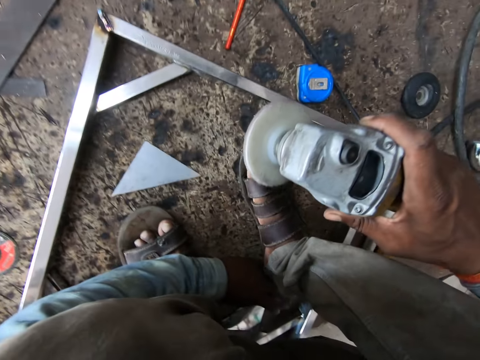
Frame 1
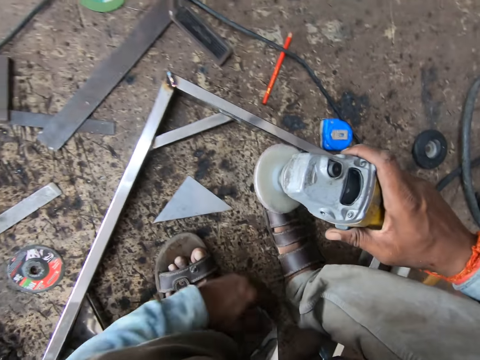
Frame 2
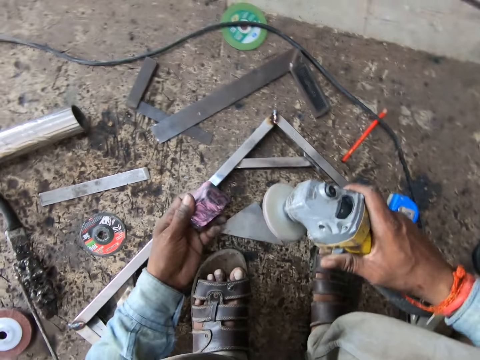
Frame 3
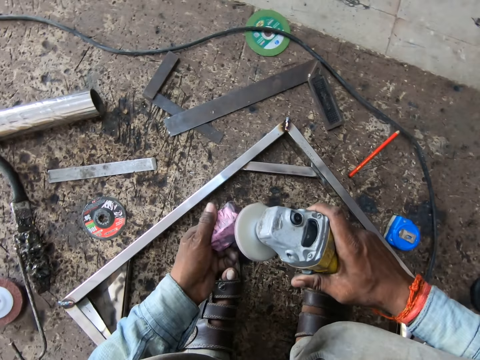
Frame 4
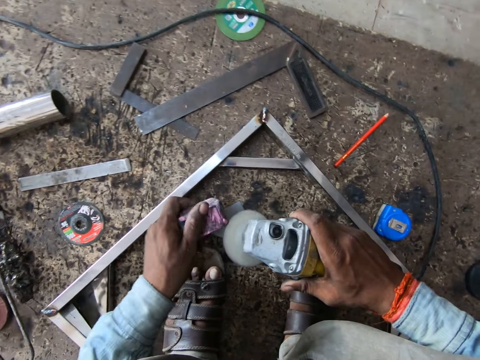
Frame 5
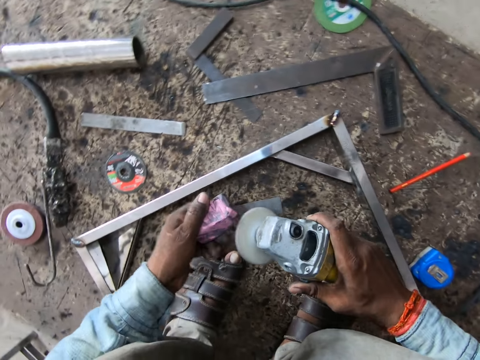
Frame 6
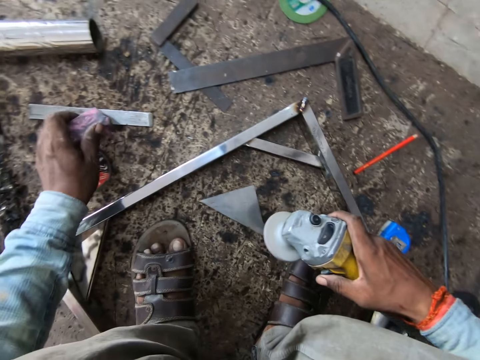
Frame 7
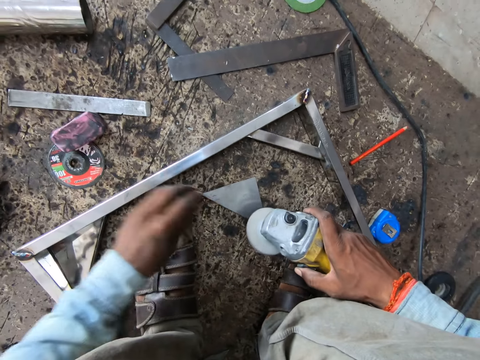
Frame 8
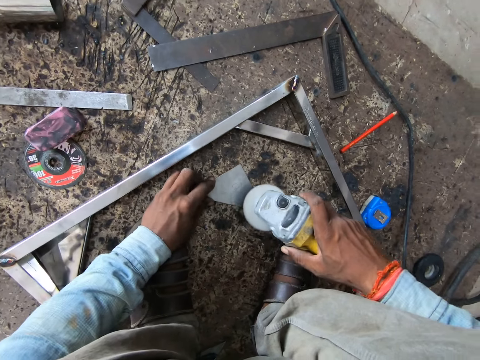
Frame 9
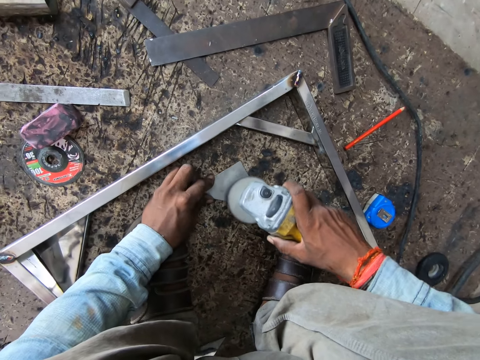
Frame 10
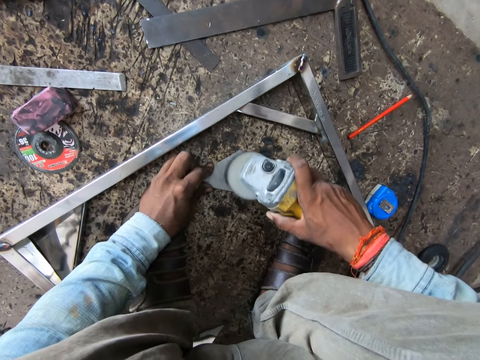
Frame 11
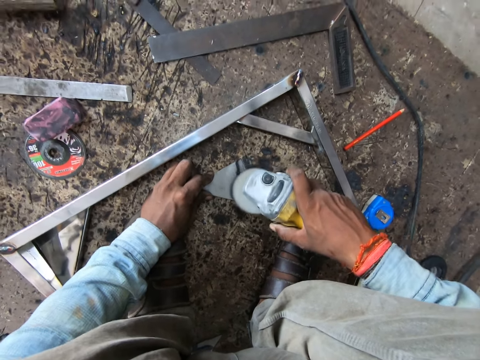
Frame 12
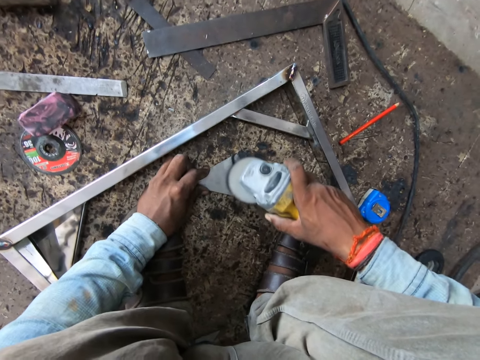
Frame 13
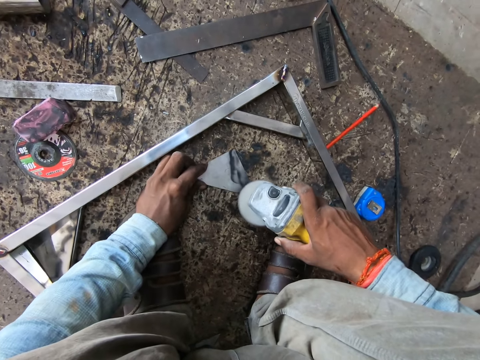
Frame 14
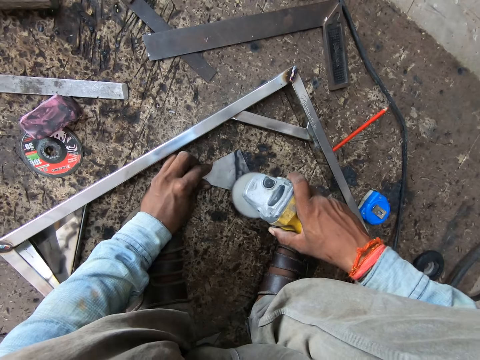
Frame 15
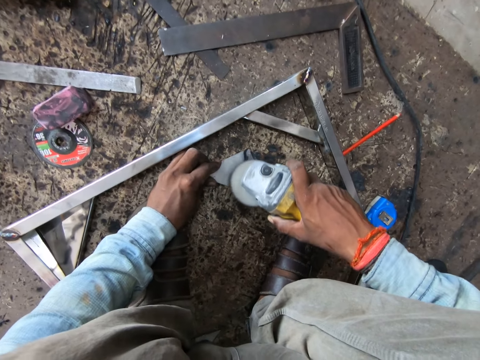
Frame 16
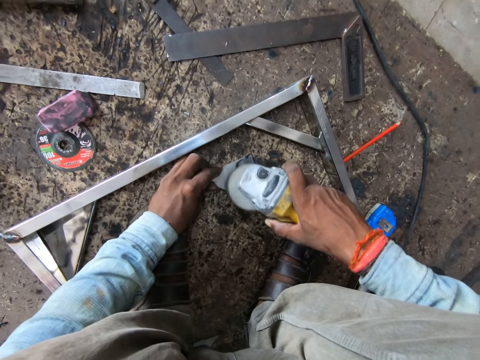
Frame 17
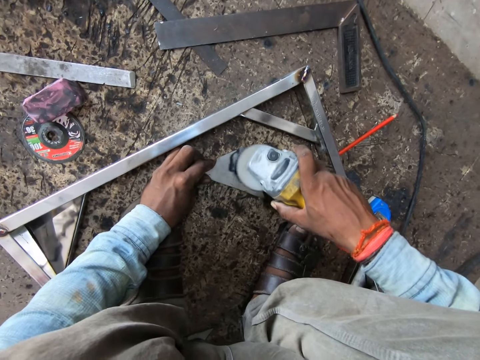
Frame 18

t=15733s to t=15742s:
The camera wearer picks up the polishing bar from the floor with his left hand. He files the polishing bar with the angle grinder in his right hand. He drops the polishing bar on the floor with his left hand. He polishes the metal piece on the floor with the angle grinder in his right hand. He holds the metal piece on the floor with his left hand.

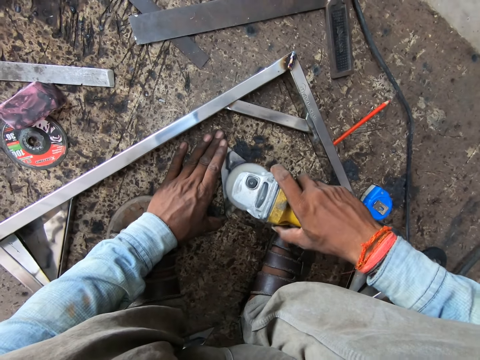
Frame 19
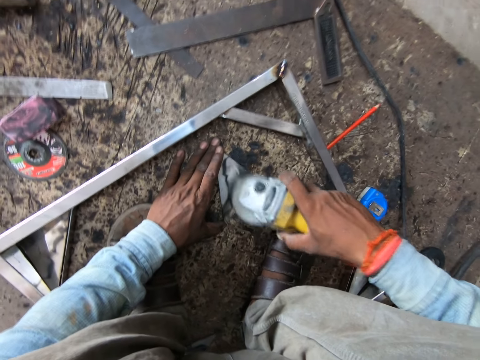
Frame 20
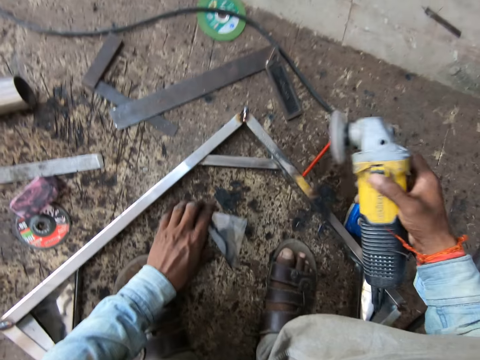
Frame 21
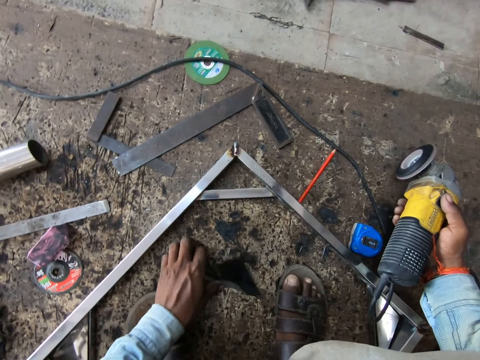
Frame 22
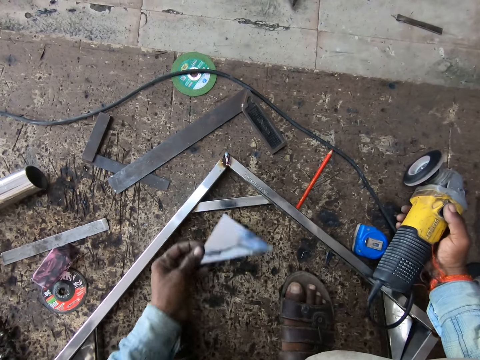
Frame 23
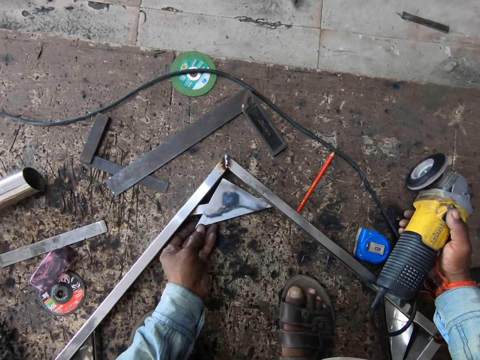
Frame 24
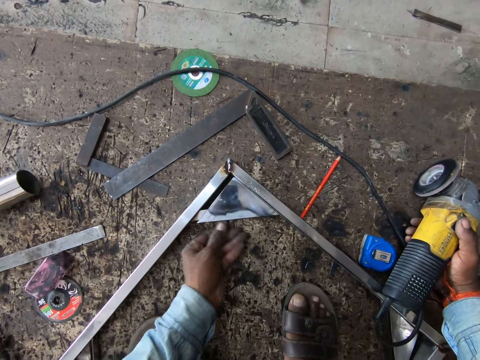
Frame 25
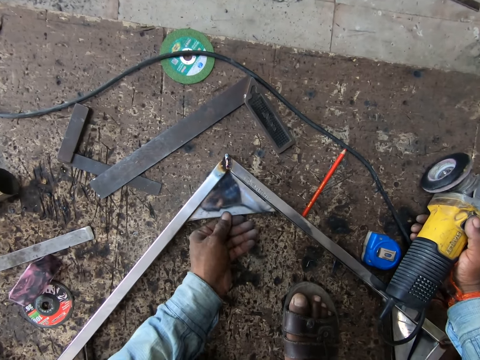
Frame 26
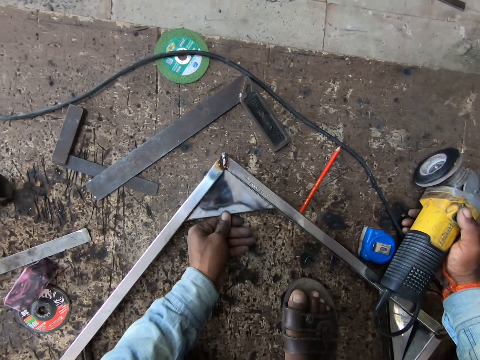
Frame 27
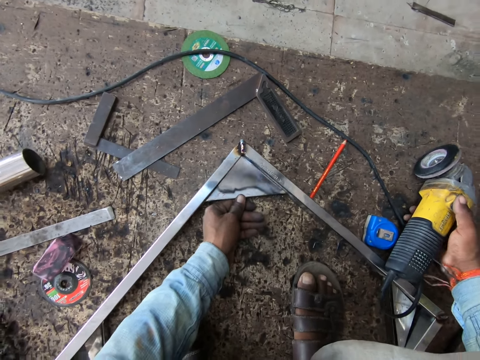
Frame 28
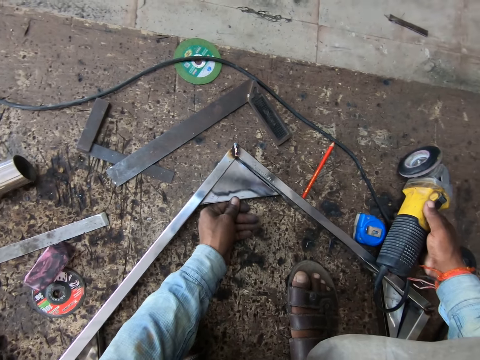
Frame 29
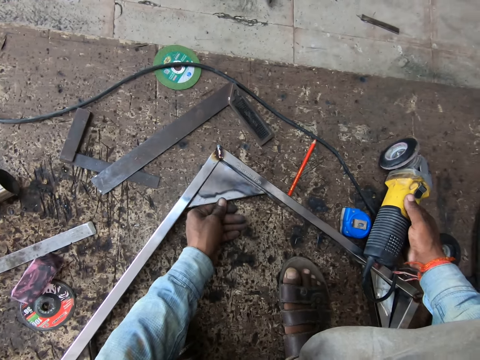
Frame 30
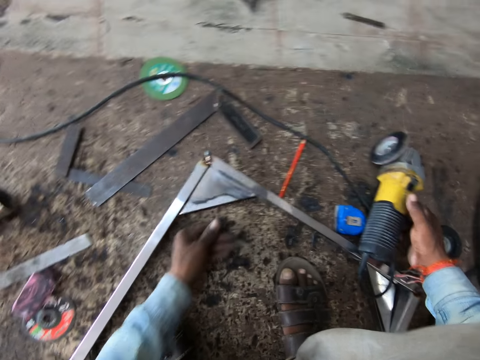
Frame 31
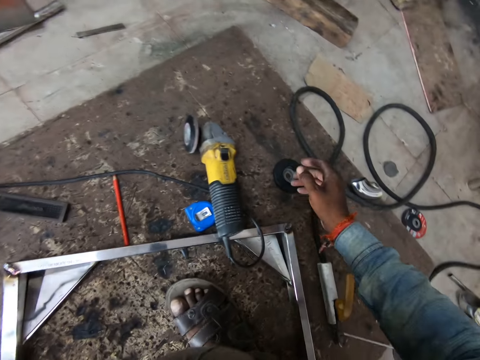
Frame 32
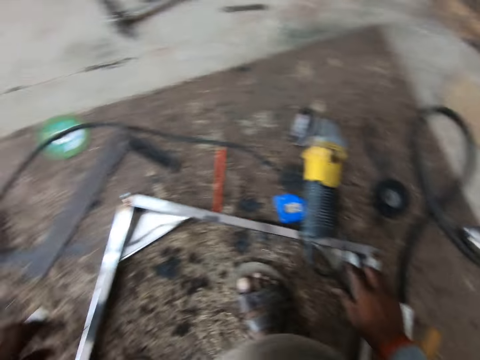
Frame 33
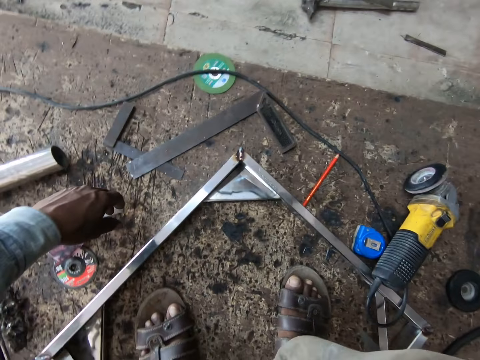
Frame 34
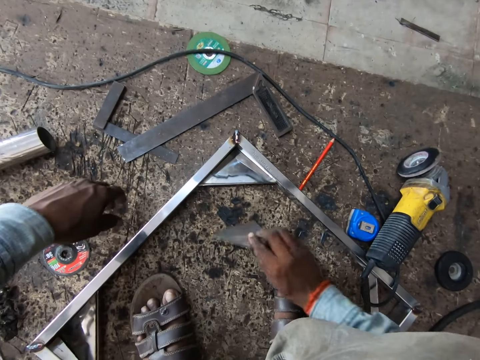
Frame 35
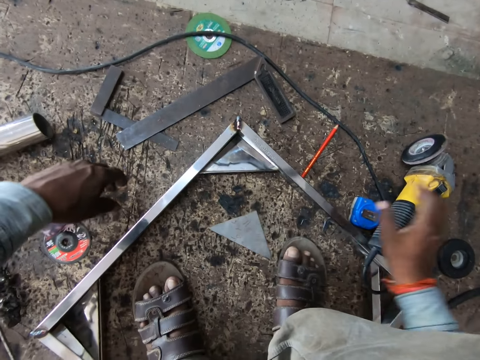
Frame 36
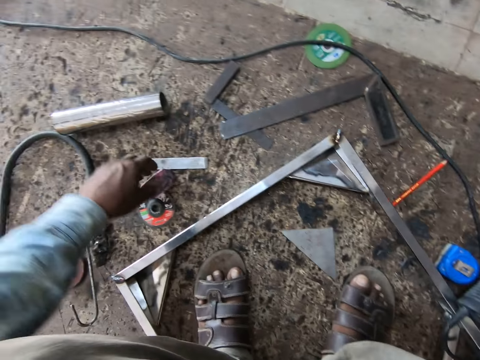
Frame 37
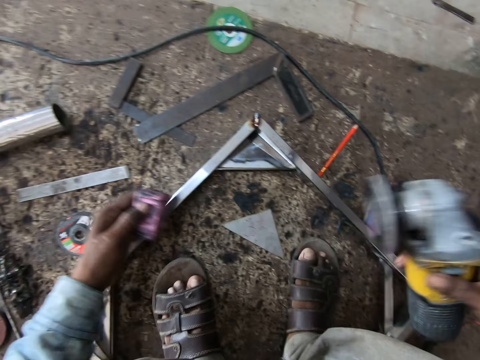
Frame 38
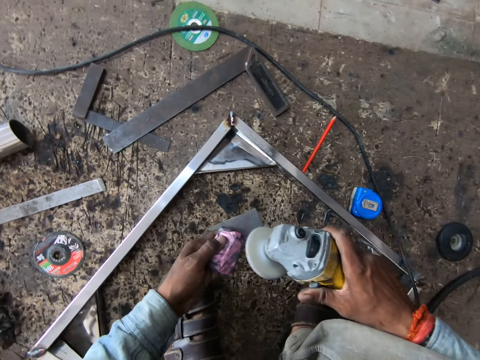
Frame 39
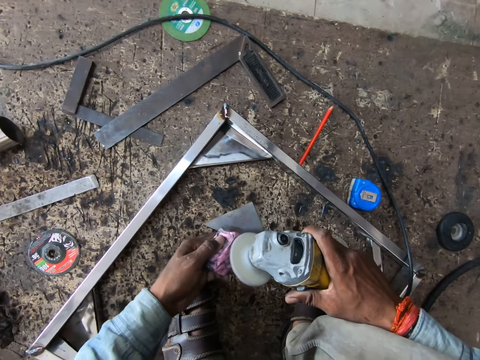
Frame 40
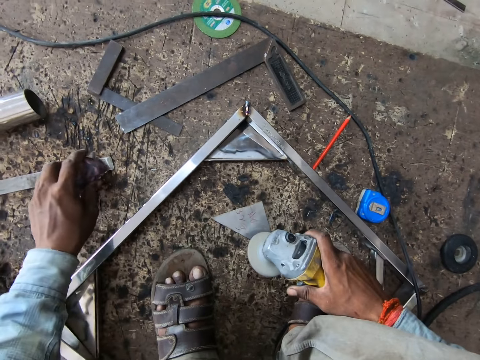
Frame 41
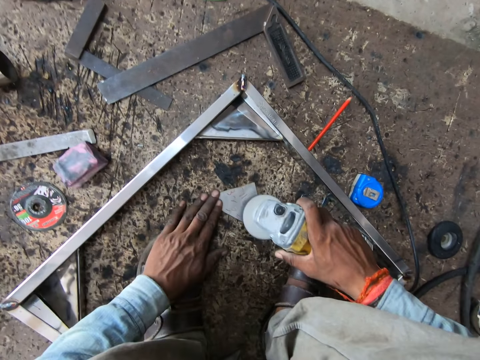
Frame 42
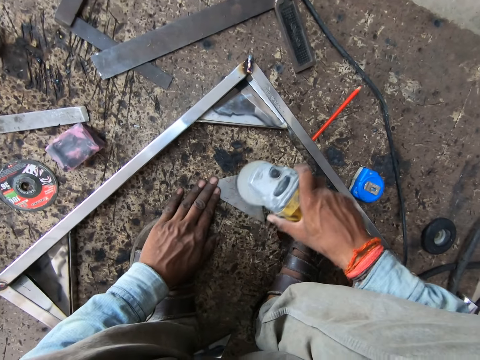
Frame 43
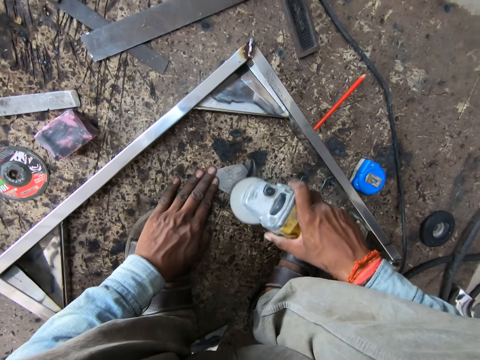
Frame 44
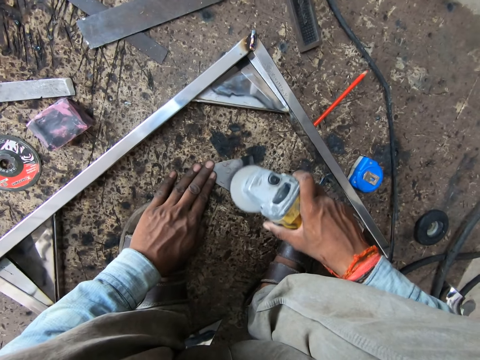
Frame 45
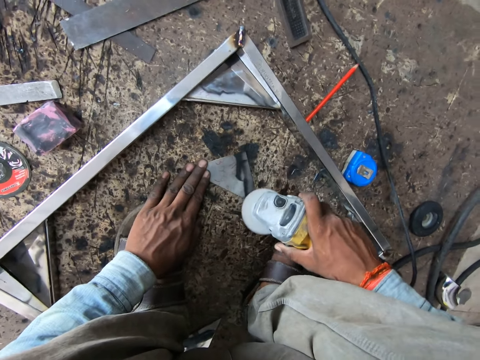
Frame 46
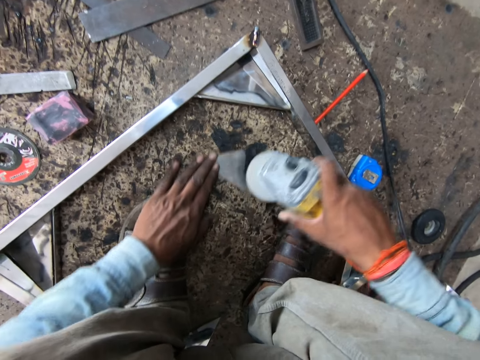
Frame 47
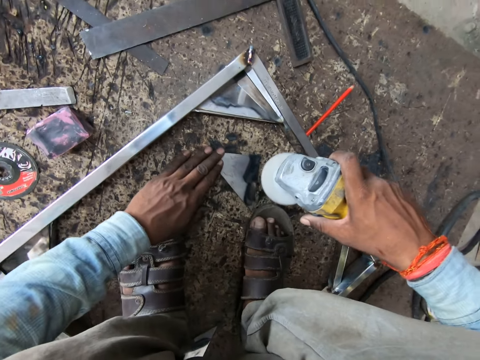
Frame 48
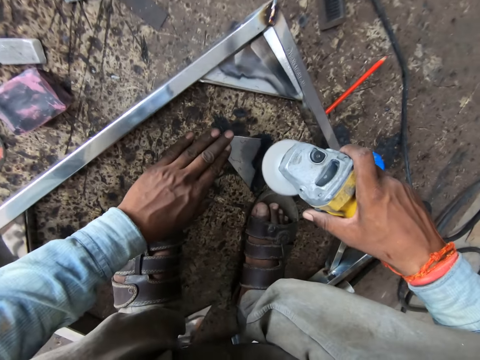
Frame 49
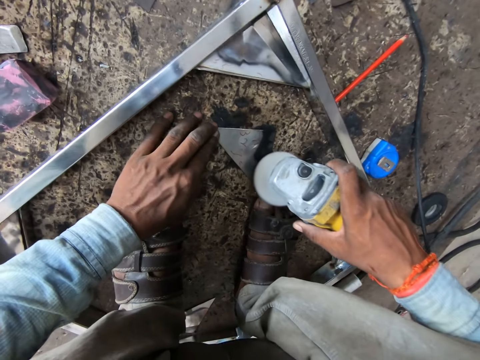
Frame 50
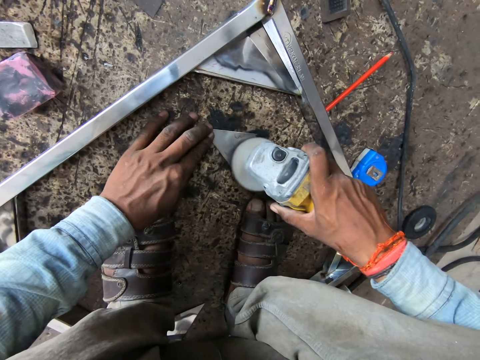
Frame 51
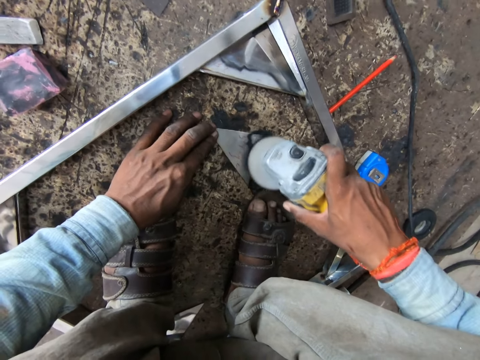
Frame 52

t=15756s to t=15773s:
The camera wearer drops the angle grinder on the floor with his right hand. He picks up the metal piece from the floor with his left hand. He puts the metal piece on the metal piece with his left hand. He picks up the metal piece from the metal piece with his right hand. He drops the metal piece on the floor with his right hand. He picks up the angle grinder from the floor with his right hand. He picks up the polishing bar from the floor with his left hand. He files the polishing bar with the angle grinder in his right hand. He drops the polishing bar on the floor with his left hand. He polishes the metal piece on the floor with the angle grinder in his right hand. He holds the metal piece on the floor with his left hand.
